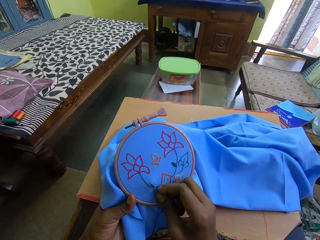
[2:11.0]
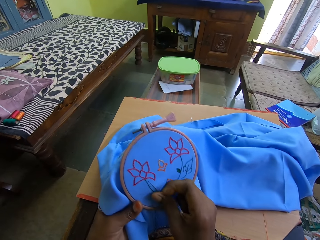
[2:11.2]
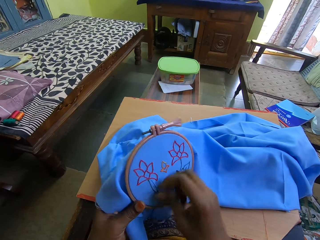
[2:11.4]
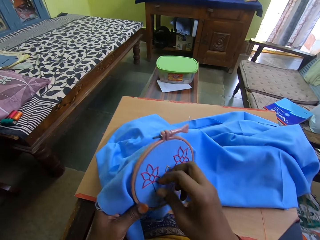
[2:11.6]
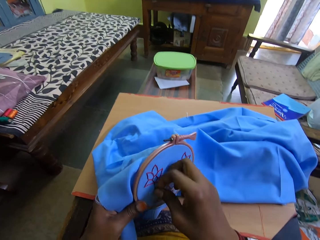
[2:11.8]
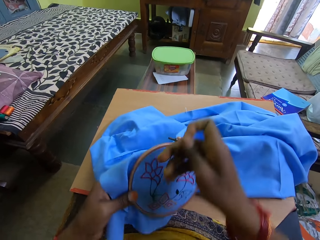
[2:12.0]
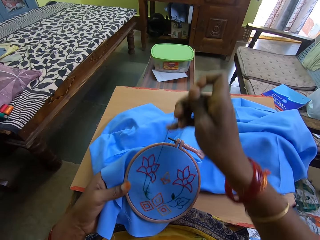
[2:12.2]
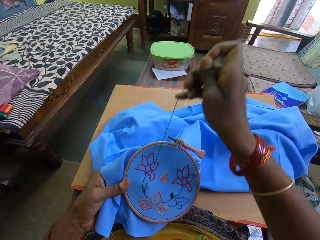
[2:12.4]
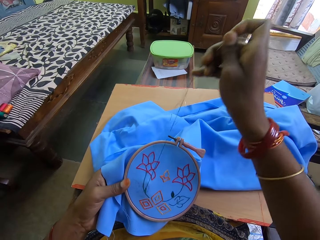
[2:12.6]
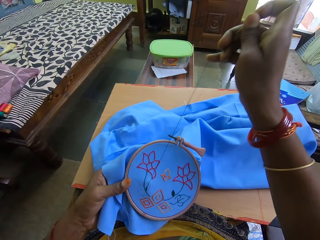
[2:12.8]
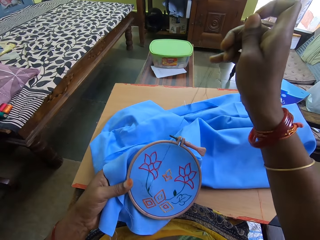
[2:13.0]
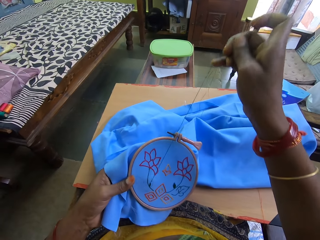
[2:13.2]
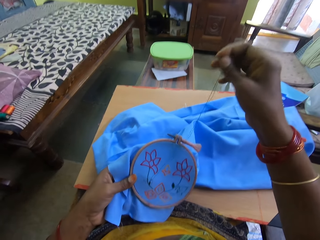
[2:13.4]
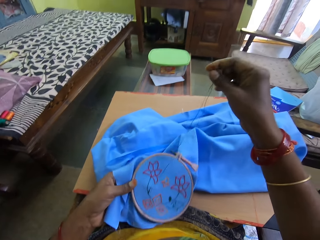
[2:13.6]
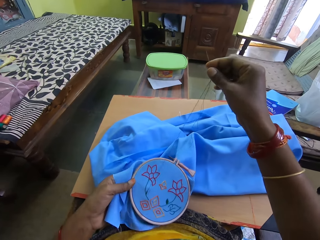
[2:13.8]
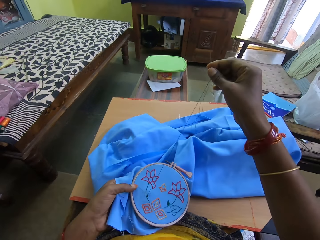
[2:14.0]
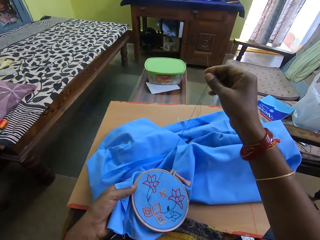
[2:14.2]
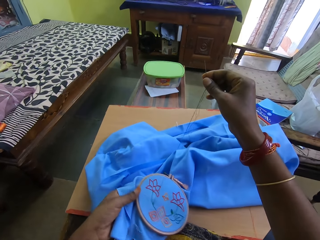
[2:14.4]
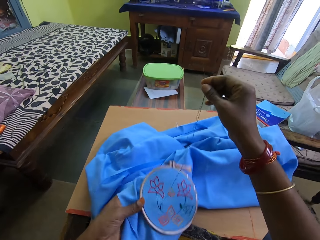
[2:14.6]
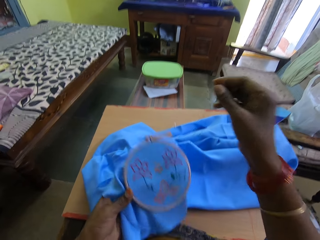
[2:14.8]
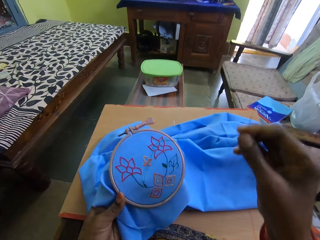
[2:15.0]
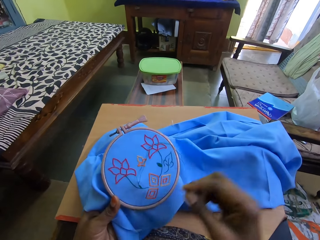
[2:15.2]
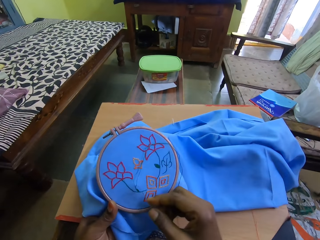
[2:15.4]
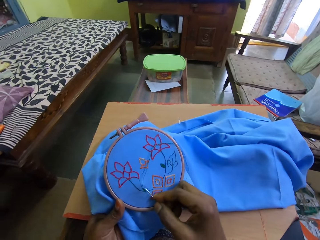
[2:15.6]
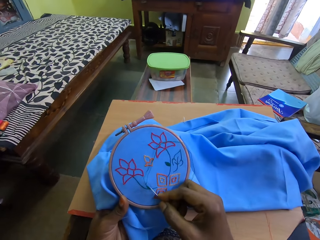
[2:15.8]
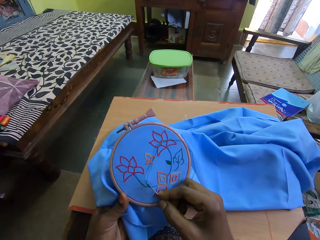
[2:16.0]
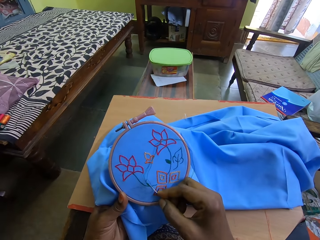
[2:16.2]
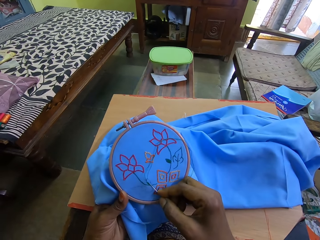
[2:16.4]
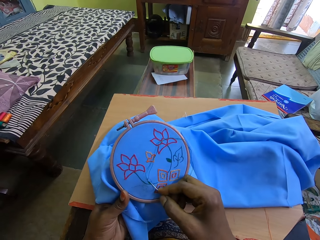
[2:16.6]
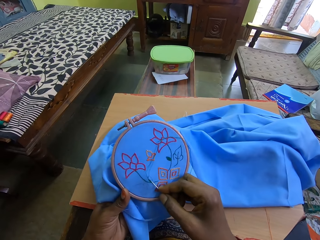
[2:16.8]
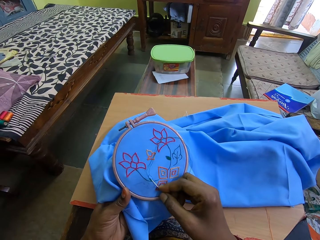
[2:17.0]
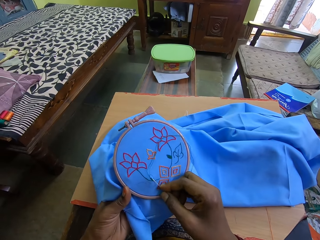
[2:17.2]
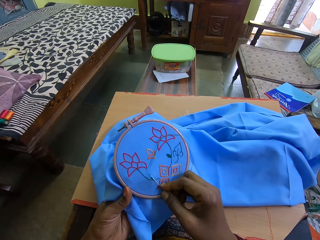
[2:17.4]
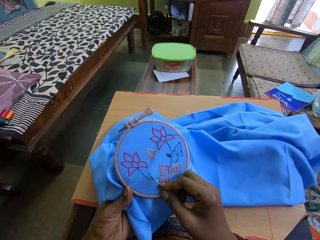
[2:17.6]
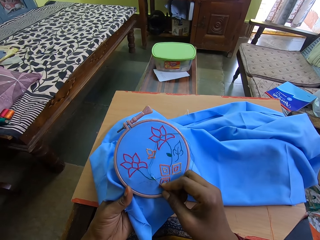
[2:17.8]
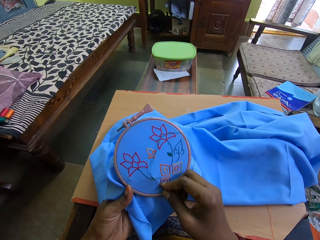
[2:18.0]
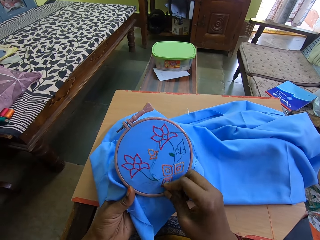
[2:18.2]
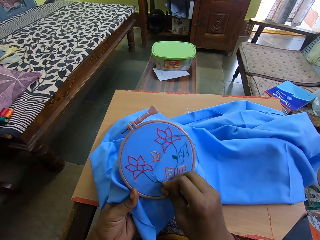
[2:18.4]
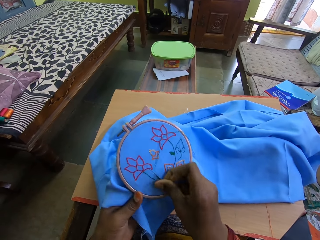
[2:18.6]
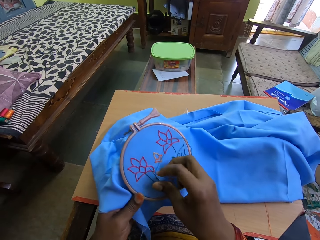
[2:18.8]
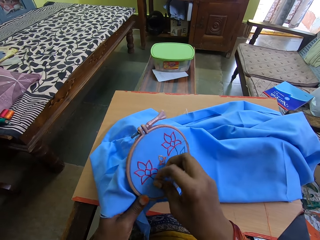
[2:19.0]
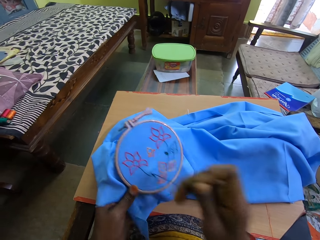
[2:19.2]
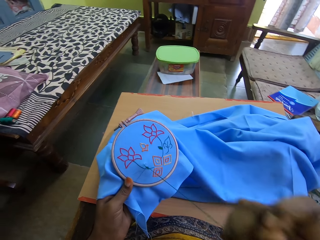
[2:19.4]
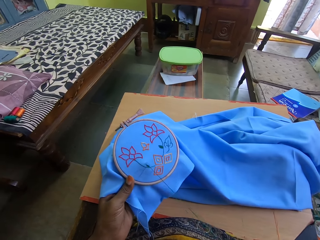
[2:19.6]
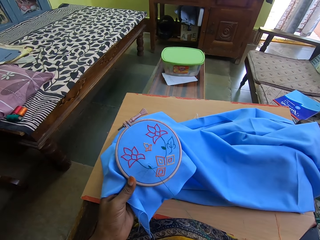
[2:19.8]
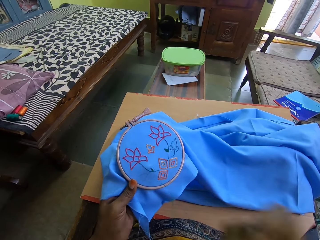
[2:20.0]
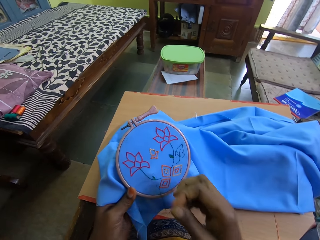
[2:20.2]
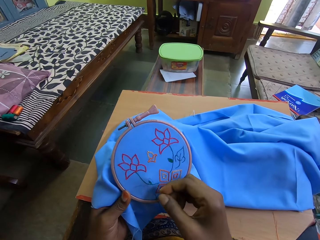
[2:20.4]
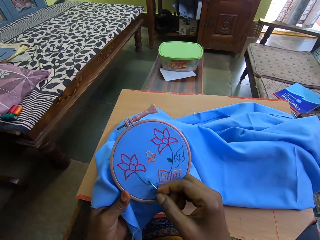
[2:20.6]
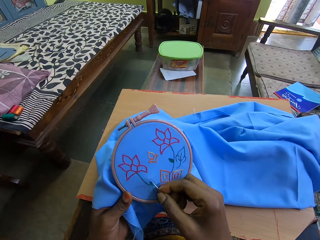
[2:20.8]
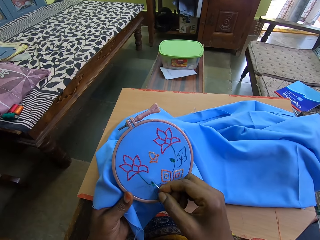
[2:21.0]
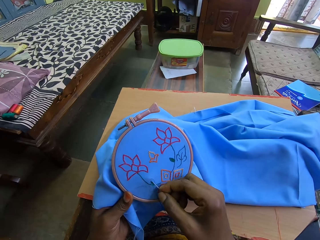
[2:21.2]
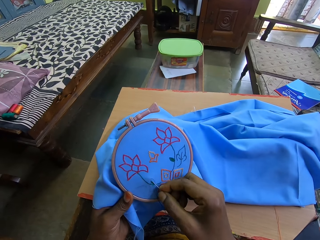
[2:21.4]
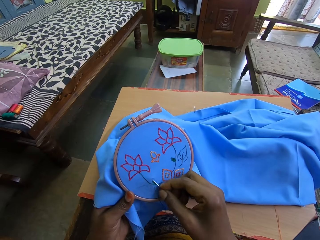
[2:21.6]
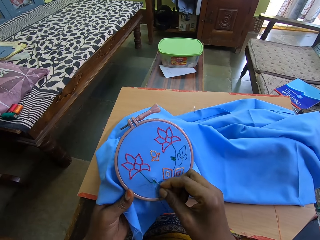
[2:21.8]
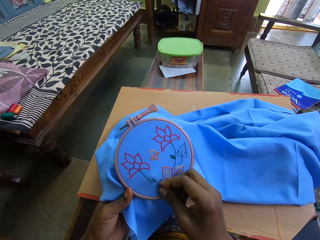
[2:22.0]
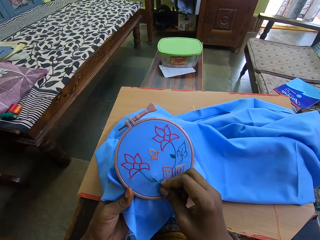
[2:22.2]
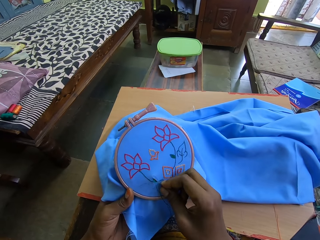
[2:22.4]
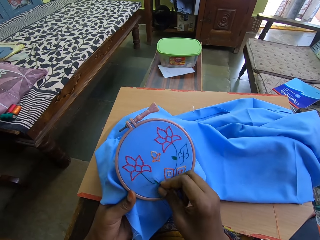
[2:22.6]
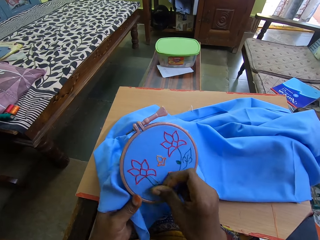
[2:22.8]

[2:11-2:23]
The camera wearer sews the cloth. They pull the thread. They sew the cloth. They pull the thread. They sew the cloth.

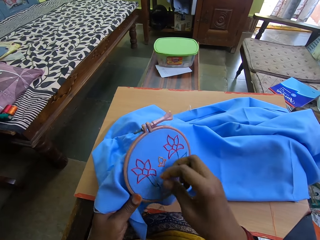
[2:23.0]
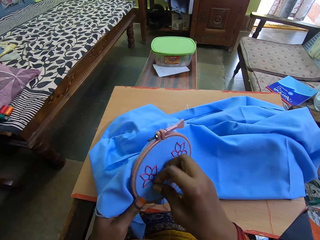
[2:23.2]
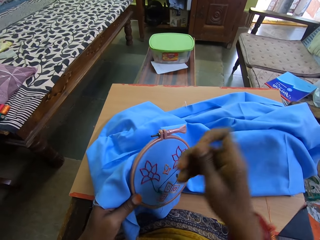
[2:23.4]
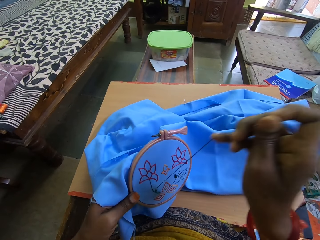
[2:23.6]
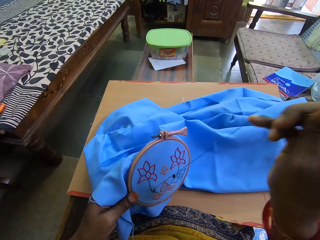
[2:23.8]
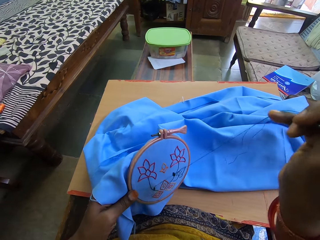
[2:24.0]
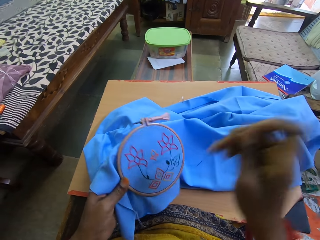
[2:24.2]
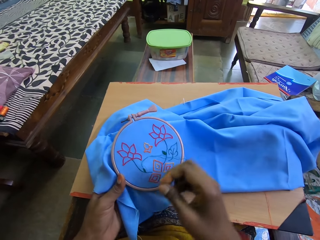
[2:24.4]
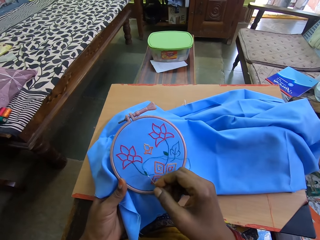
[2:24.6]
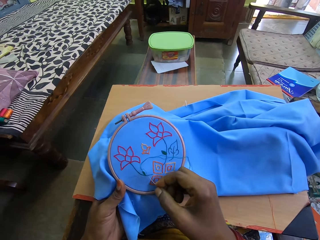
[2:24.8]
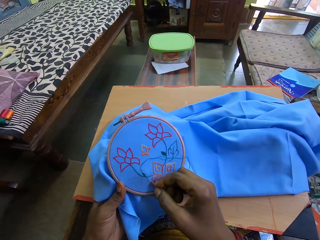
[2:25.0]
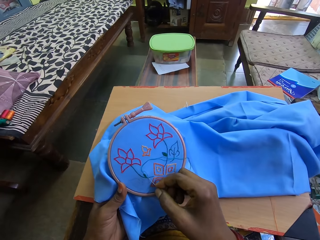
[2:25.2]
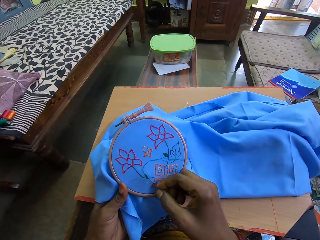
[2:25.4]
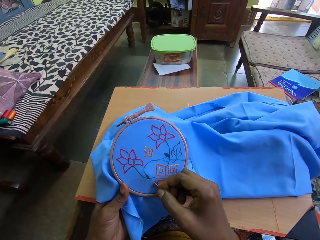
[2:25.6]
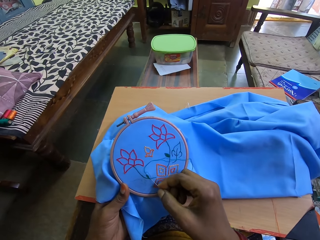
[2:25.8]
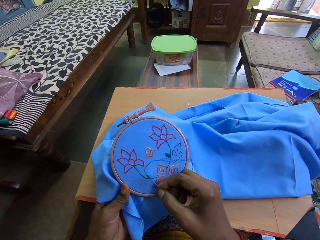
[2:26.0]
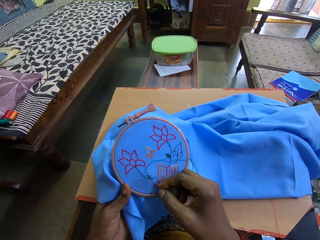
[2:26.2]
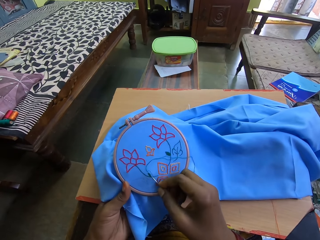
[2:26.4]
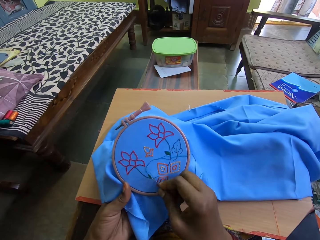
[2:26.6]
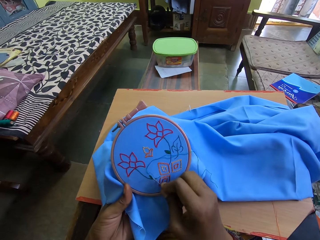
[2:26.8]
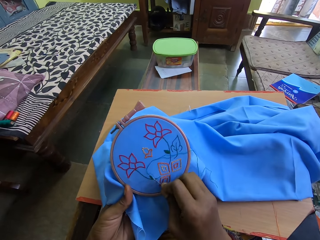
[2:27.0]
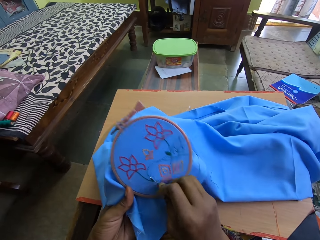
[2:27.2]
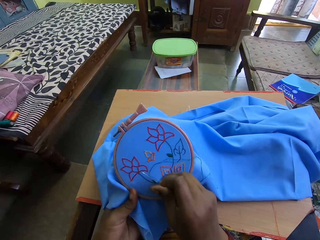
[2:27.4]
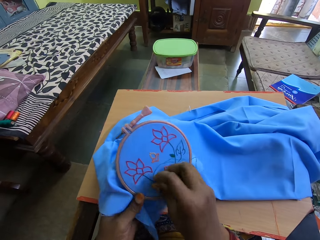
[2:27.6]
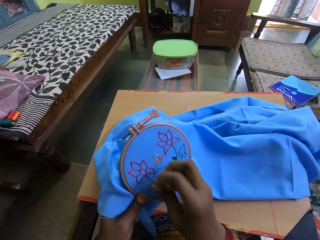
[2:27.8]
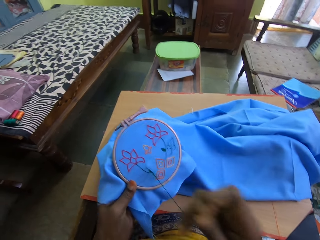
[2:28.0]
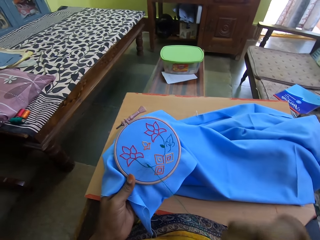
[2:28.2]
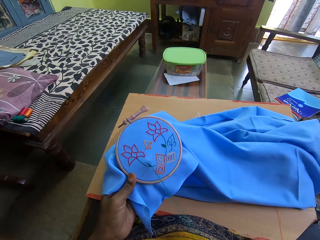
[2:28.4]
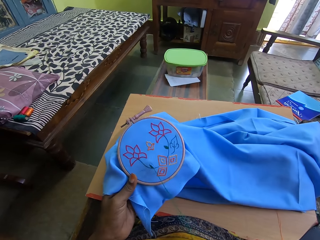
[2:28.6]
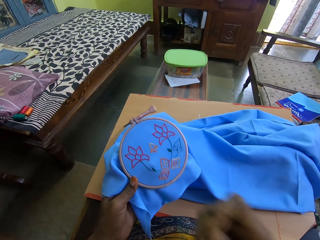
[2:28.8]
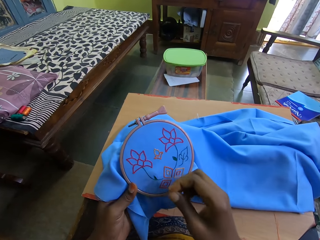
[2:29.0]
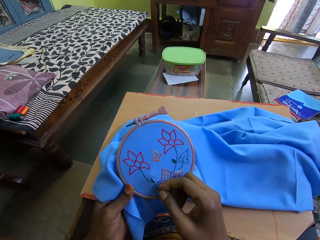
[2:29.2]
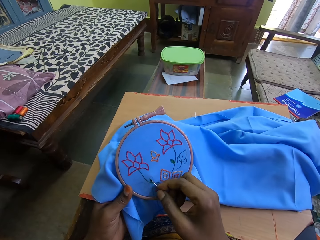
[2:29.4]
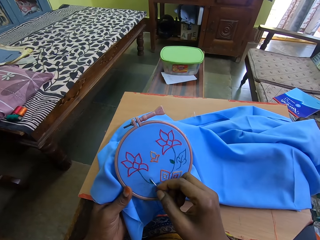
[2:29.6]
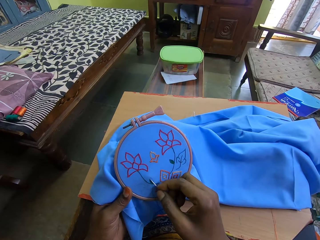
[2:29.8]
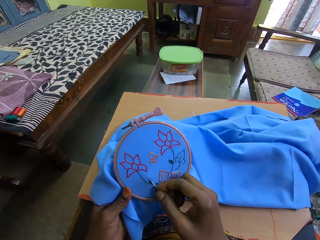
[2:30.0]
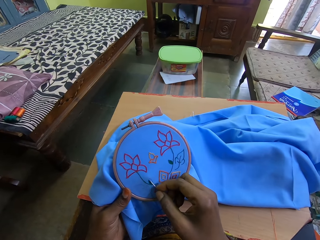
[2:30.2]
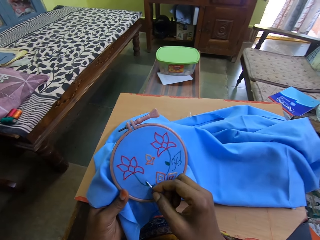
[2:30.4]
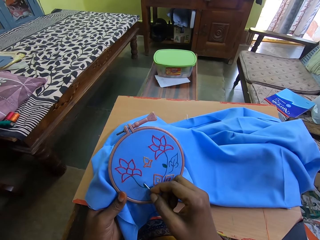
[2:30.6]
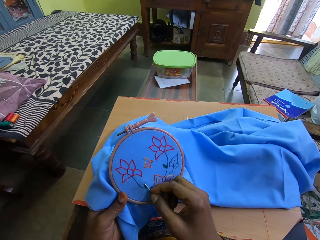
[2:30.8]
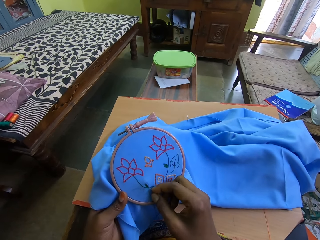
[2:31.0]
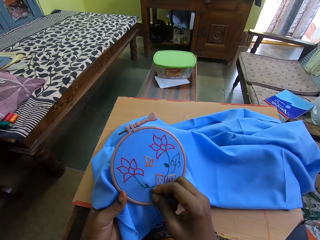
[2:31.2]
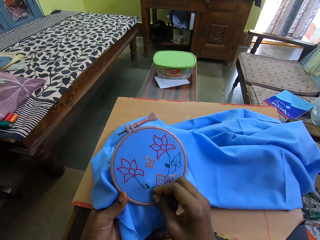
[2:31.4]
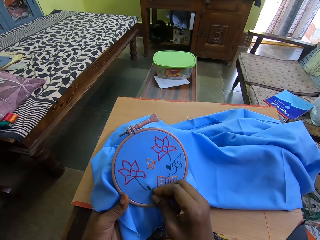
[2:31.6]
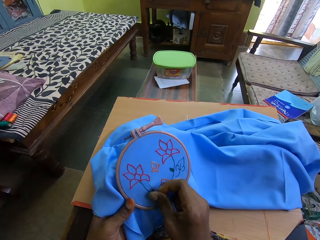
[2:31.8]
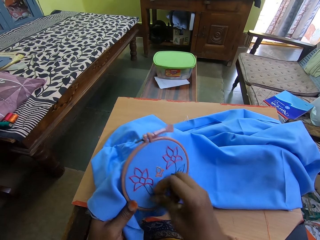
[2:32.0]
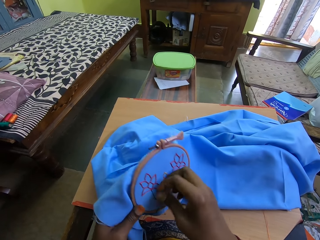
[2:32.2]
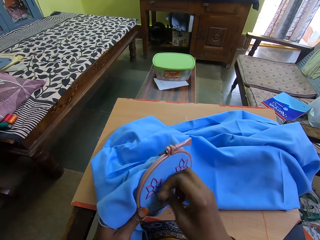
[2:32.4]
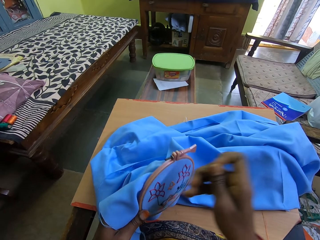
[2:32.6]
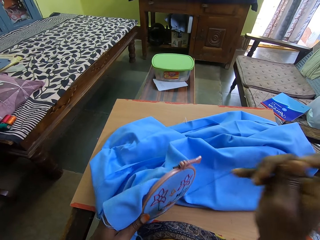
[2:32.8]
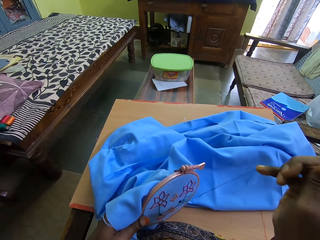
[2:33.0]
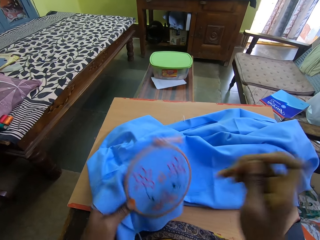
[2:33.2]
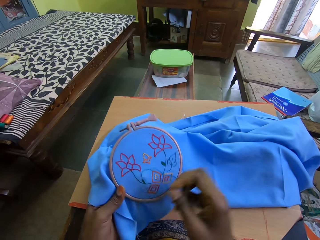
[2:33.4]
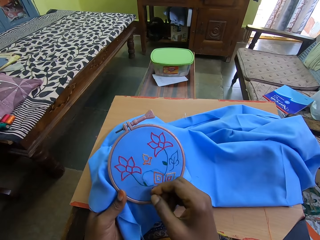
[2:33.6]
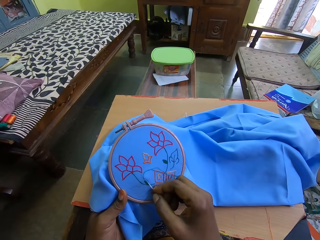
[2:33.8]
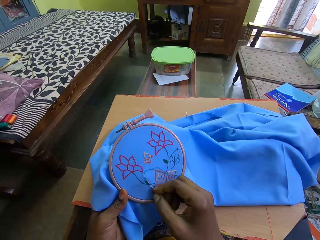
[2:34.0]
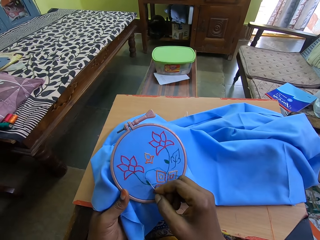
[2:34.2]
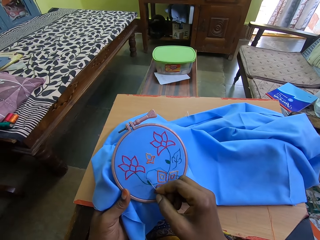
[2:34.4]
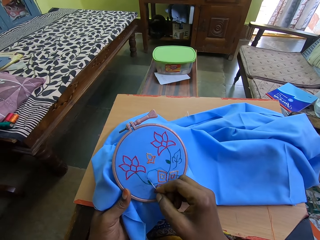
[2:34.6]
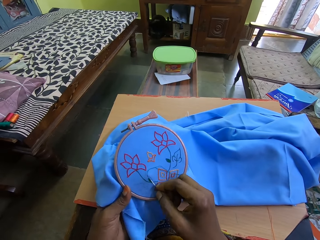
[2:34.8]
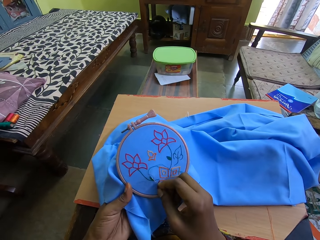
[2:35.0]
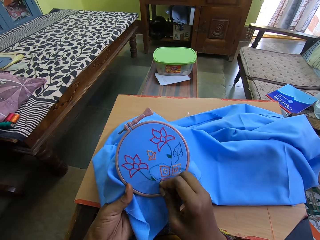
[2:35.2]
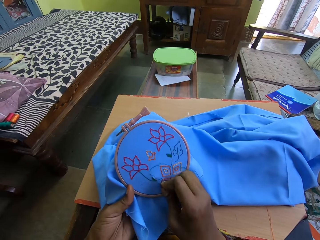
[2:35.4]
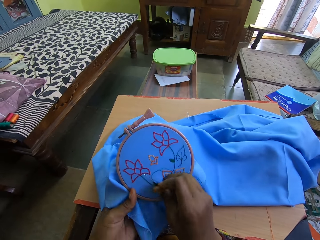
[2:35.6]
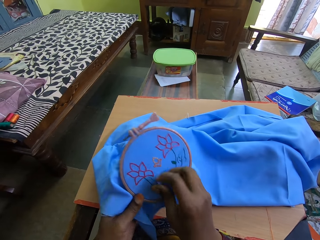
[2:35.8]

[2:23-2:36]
The camera wearer pulls the thread. They sew the cloth. They pull the thread. They sew the cloth. They pull the thread. They sew the cloth.
